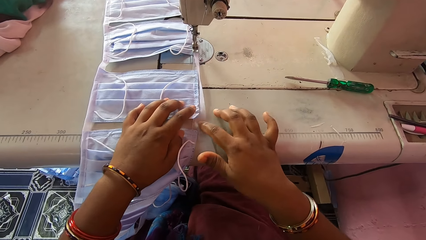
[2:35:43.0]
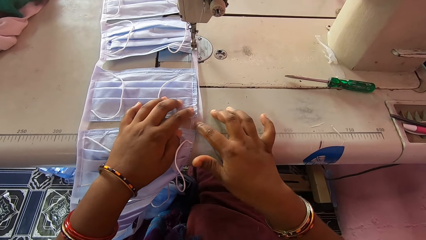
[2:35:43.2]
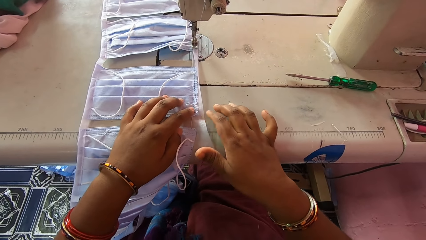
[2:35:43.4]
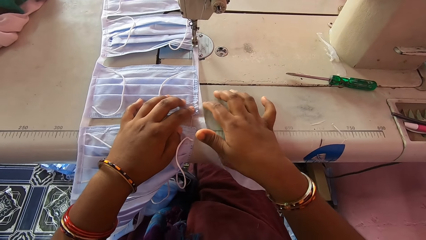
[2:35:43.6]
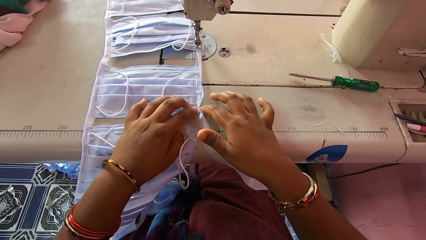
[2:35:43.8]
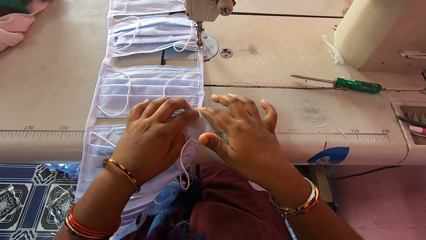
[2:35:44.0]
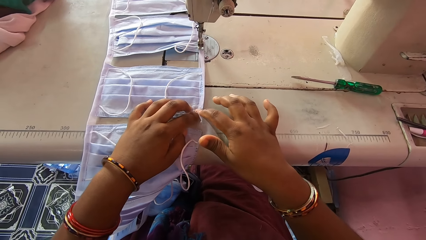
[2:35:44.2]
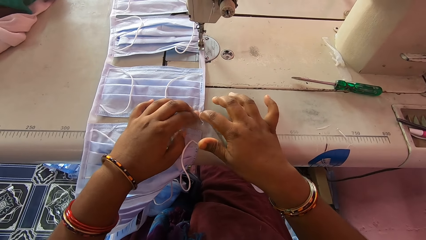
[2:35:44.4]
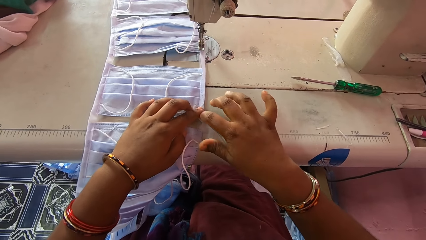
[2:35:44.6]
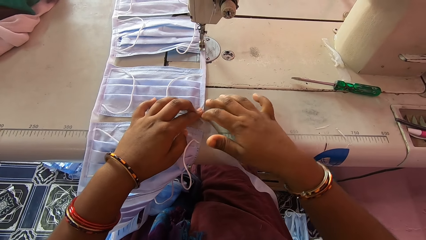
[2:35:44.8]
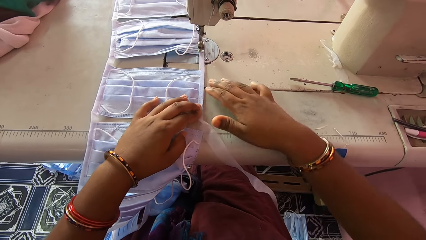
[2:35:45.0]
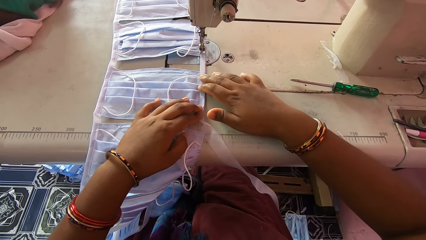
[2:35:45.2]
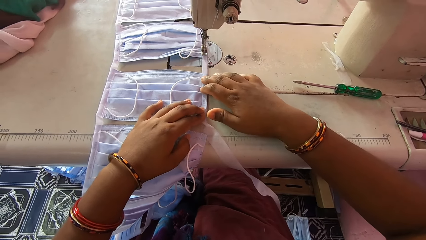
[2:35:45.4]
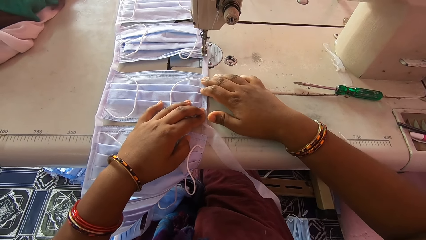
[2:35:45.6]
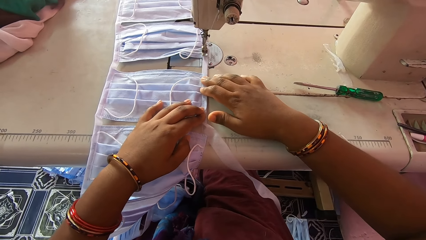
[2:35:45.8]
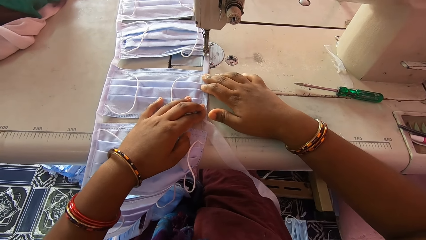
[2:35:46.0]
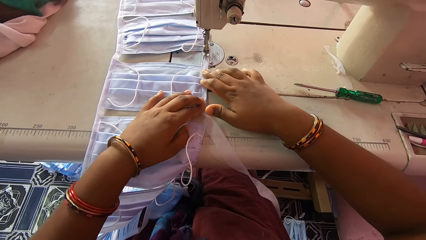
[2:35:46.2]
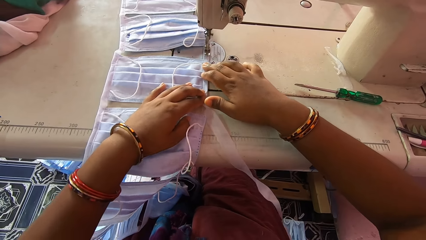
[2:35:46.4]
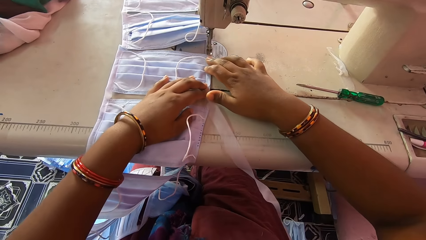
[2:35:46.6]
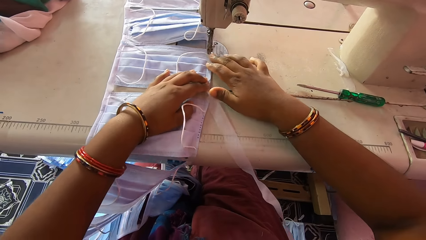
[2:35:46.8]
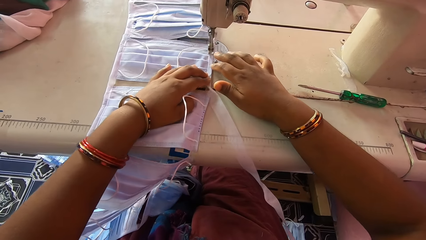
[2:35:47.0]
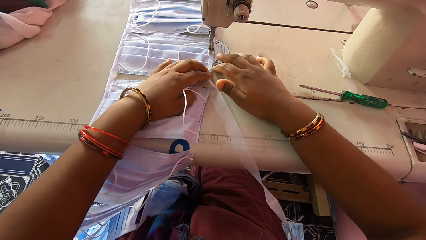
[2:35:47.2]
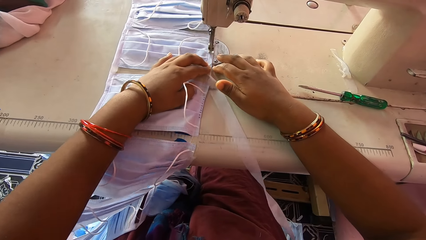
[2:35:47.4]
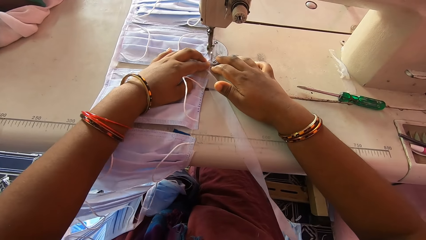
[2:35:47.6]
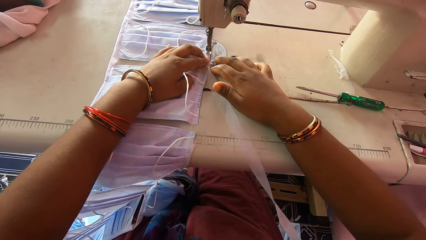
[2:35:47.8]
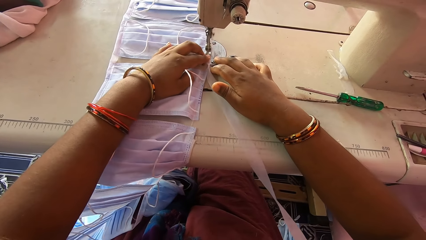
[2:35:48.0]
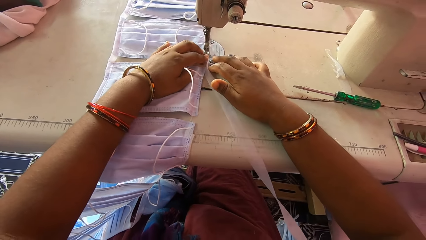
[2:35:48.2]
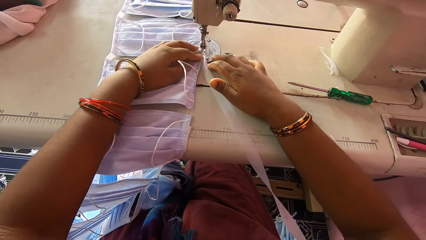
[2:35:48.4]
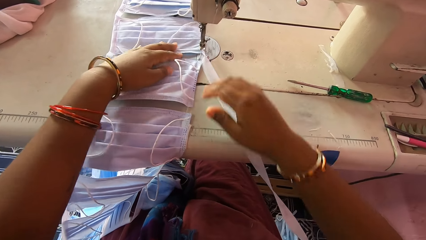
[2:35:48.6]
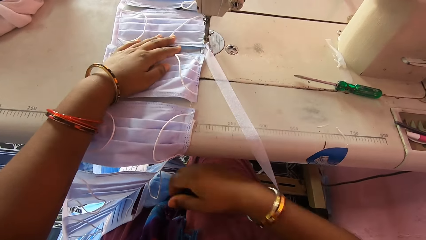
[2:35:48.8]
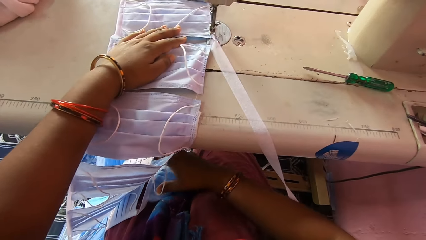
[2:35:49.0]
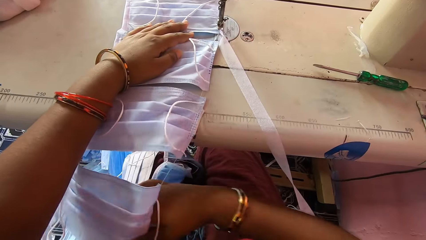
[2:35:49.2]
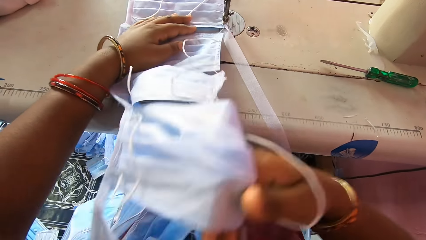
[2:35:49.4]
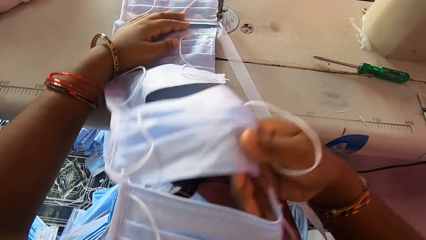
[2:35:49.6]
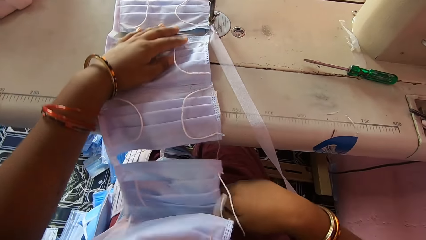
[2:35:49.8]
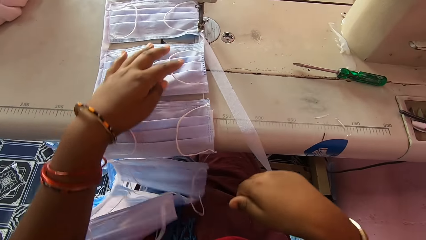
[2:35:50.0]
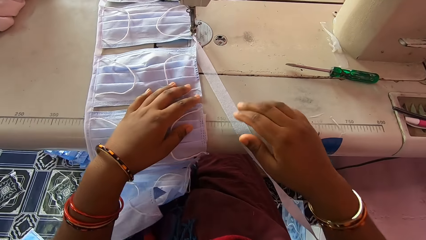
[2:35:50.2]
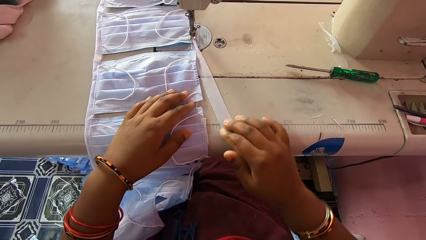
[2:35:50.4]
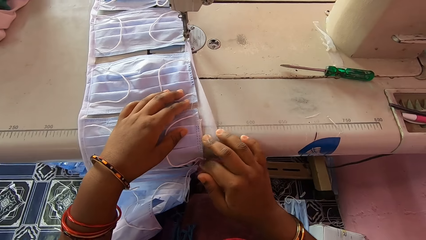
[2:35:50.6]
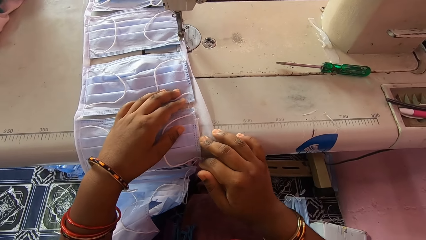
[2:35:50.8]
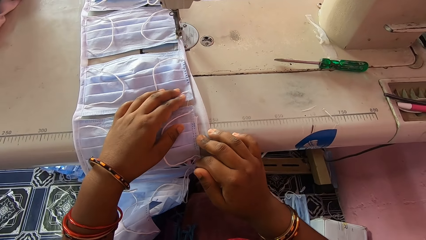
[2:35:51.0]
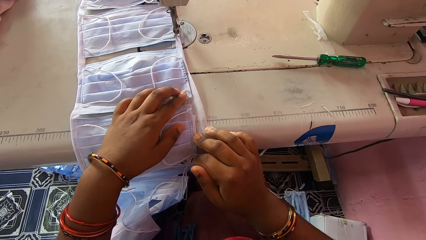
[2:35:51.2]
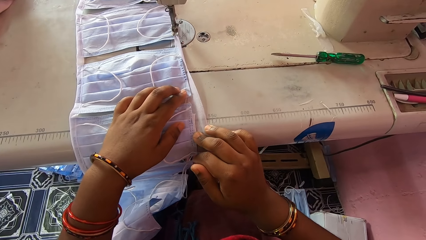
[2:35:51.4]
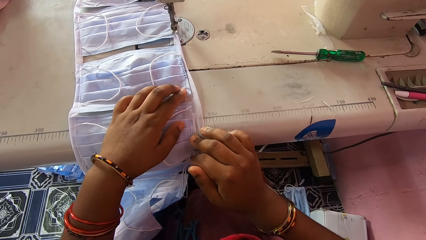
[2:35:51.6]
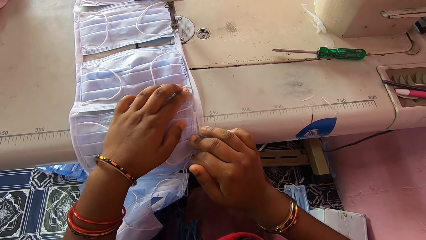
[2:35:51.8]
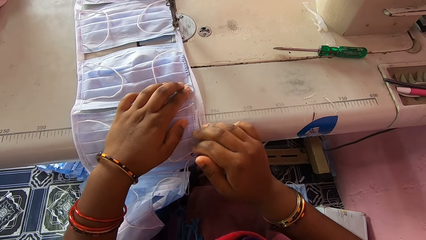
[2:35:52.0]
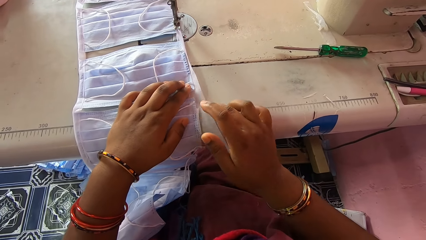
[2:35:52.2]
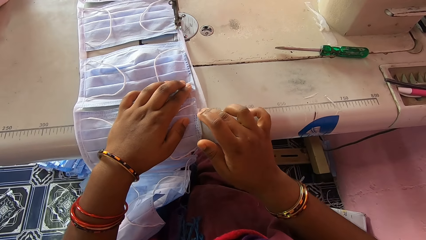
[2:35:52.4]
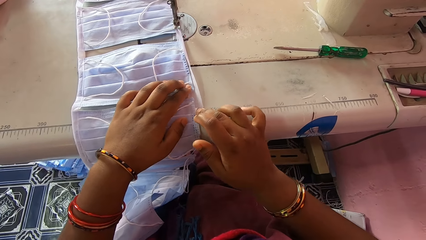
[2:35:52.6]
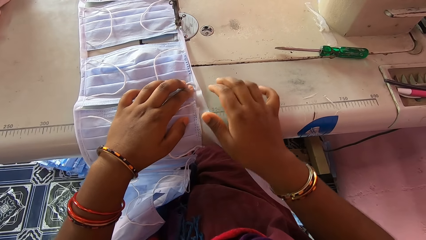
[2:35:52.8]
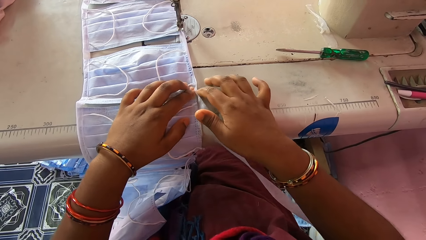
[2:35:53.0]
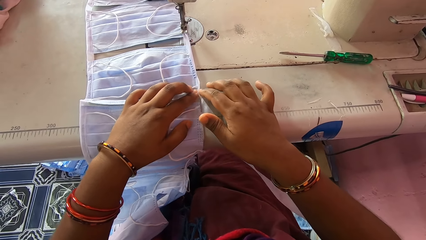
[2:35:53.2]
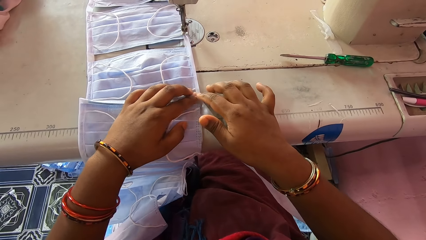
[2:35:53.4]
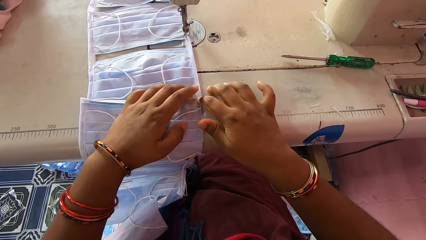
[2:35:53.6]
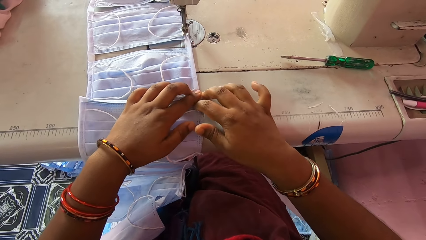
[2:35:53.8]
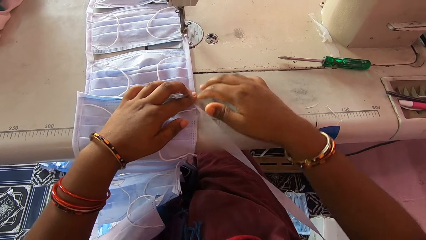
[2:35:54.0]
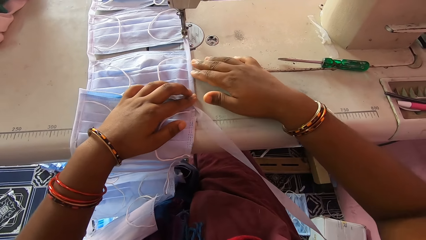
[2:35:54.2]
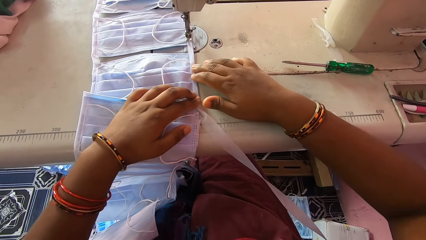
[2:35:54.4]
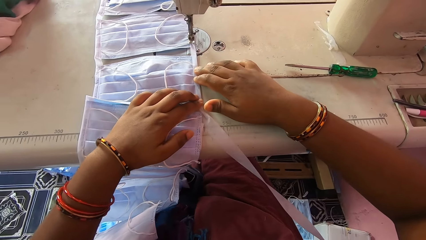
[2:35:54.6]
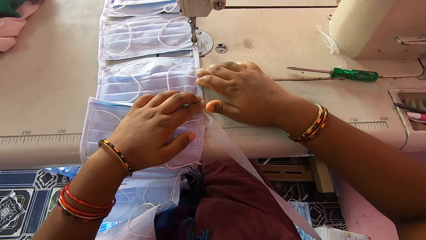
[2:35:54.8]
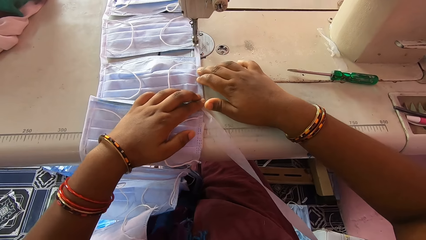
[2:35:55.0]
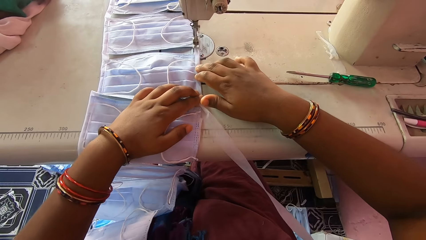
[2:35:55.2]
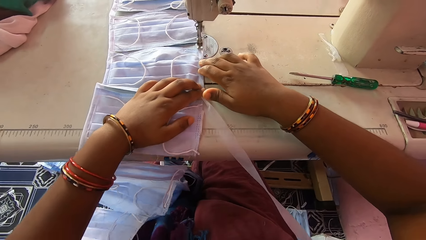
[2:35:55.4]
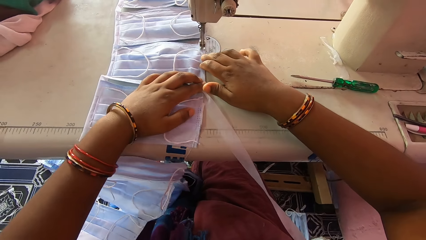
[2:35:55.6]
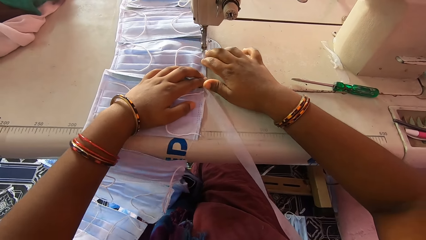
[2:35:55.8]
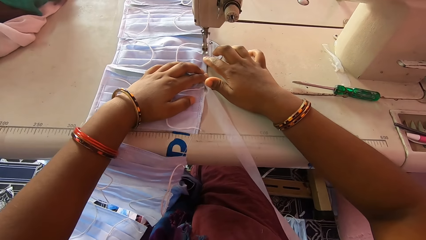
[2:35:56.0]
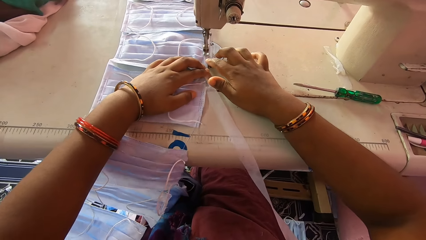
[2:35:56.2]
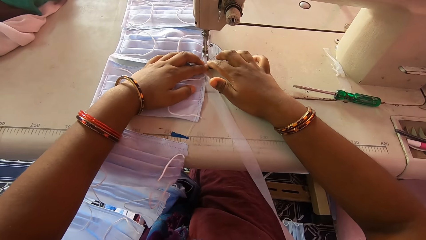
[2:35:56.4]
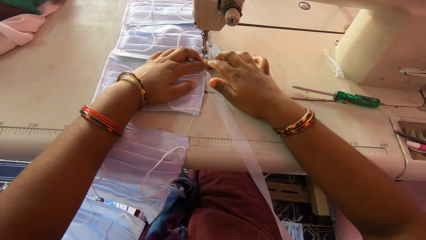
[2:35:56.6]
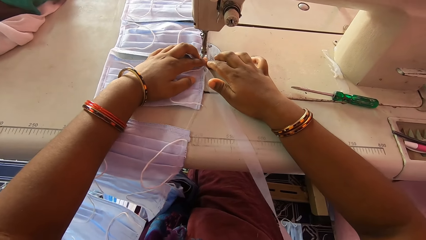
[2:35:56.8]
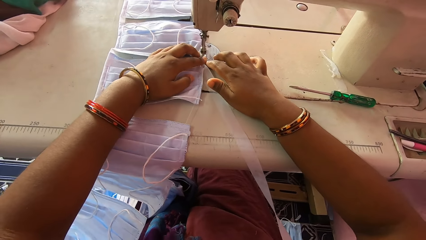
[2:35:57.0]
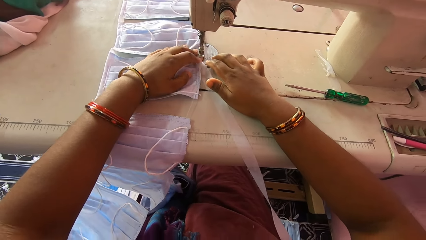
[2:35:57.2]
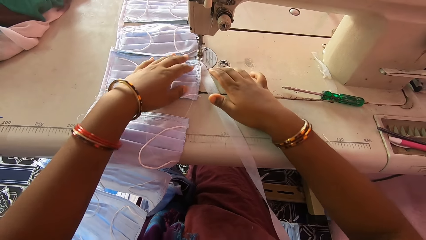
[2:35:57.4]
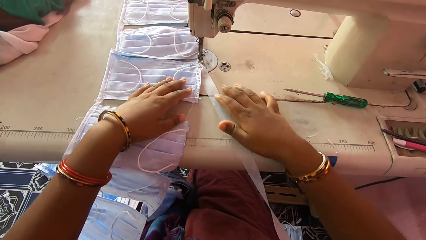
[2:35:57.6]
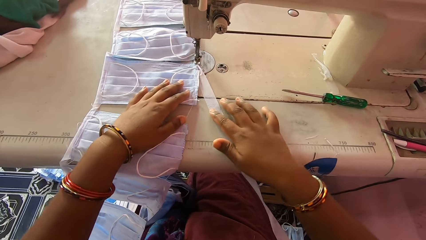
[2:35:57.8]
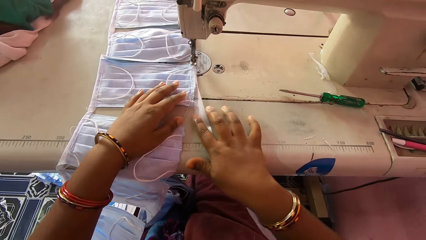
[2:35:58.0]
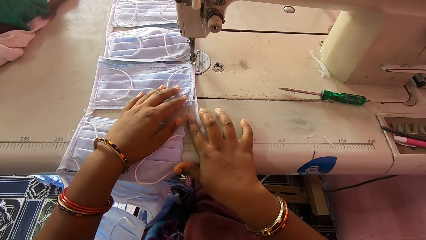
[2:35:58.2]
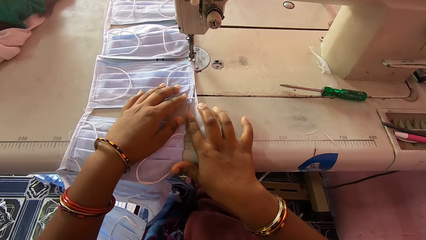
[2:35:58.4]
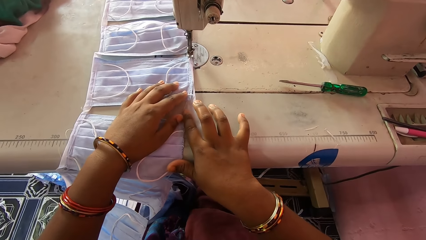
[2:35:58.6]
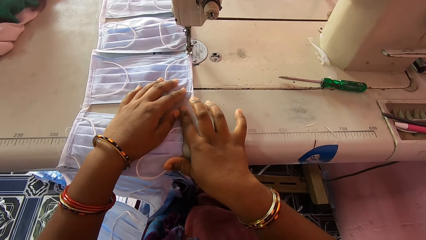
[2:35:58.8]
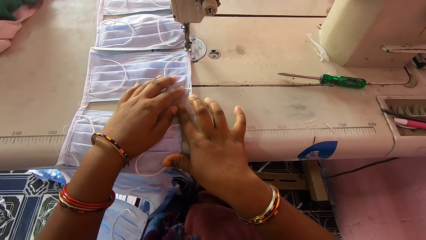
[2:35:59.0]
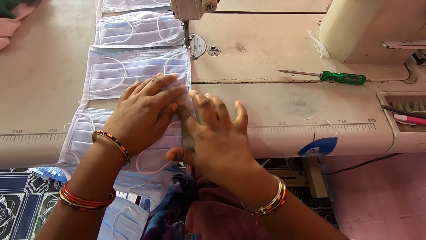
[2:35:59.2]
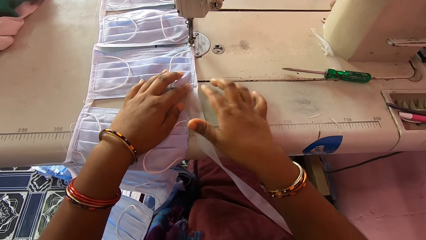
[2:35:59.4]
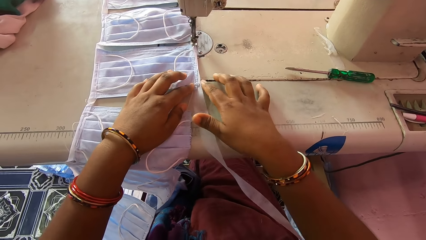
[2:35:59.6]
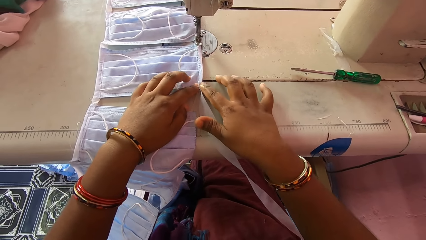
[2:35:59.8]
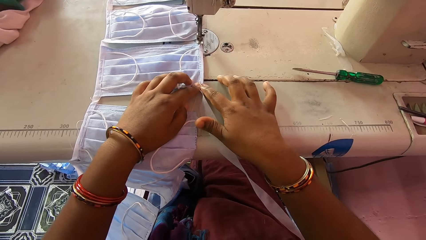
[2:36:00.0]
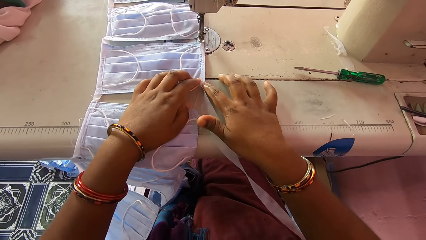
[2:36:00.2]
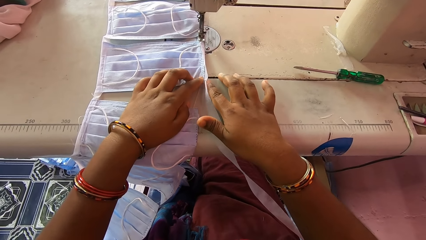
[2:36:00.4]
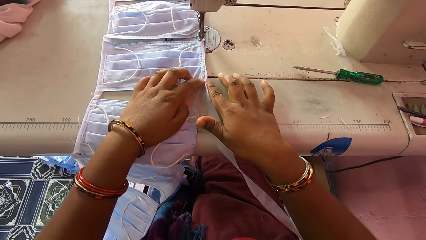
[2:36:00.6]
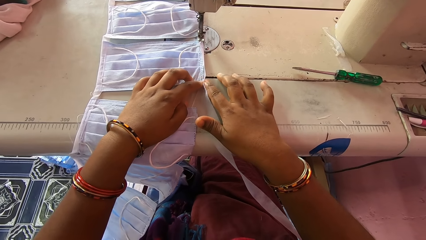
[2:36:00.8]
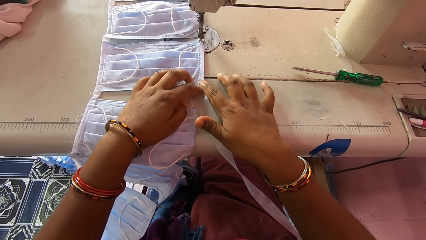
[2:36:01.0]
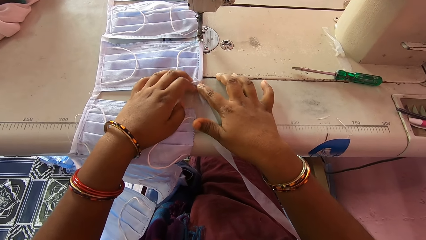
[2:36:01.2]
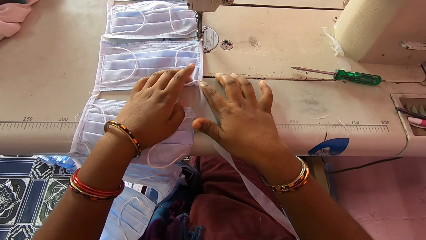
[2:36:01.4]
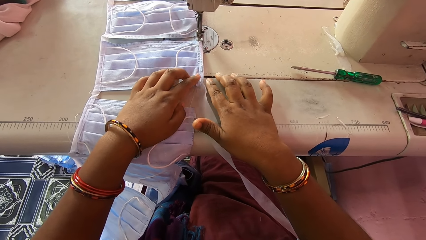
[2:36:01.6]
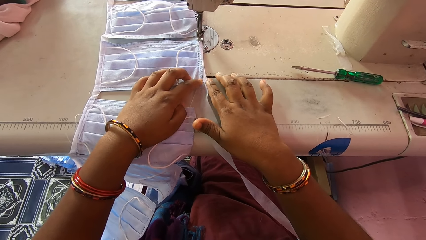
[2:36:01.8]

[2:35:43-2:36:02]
The camera wearer smoothens a mask. She sews the nose mask with the sewing machine. She adjusts nose masks under the machine bed with her right hand. She picks up a face mask. She drops the face mask. She folds the stay tape around the edge of a nose mask with her hands. She smoothens the mask. She sews the nose mask with the sewing machine. She folds the stay tape around the edge of the nose mask with her hands. She smoothens the mask.
